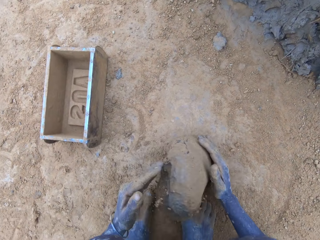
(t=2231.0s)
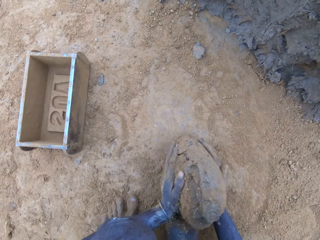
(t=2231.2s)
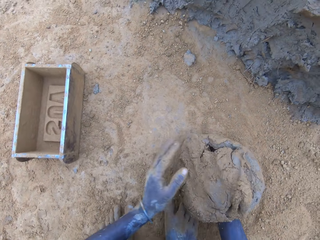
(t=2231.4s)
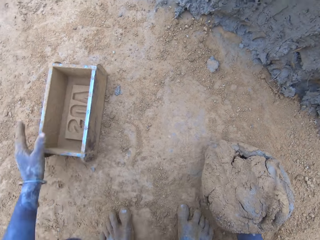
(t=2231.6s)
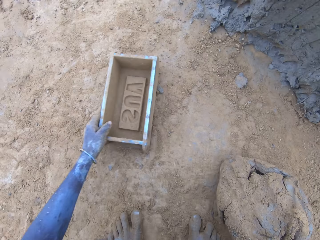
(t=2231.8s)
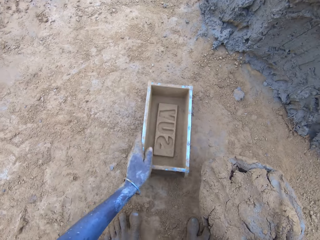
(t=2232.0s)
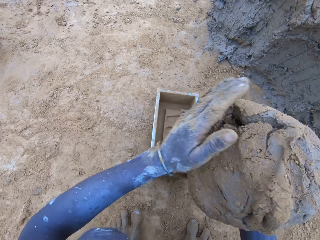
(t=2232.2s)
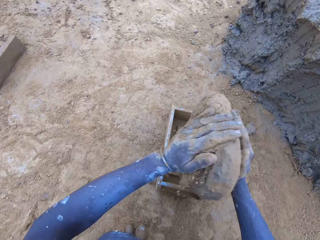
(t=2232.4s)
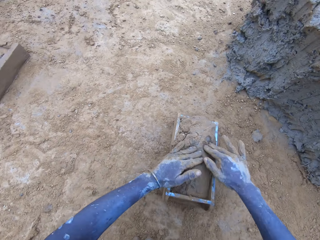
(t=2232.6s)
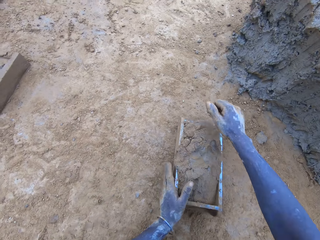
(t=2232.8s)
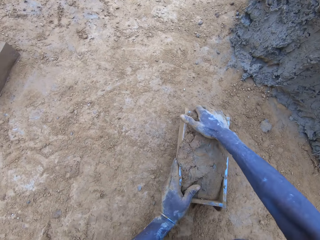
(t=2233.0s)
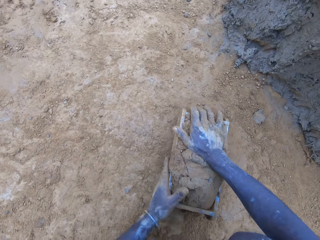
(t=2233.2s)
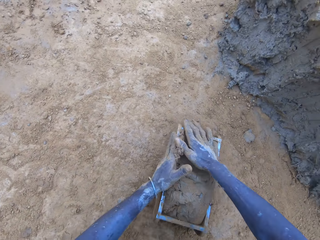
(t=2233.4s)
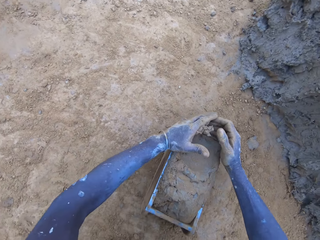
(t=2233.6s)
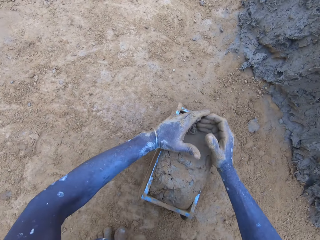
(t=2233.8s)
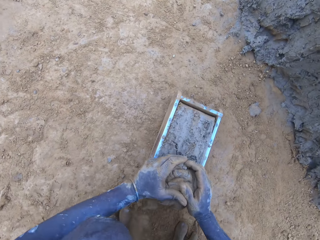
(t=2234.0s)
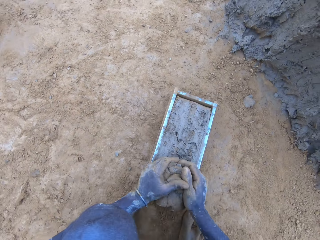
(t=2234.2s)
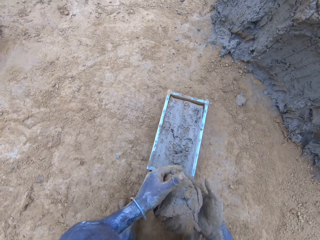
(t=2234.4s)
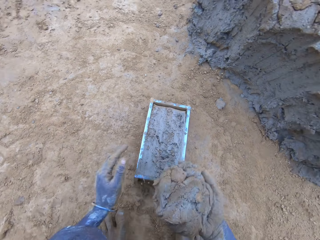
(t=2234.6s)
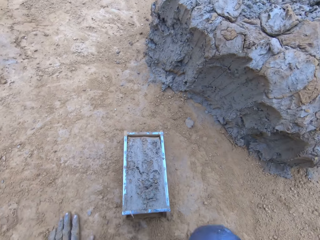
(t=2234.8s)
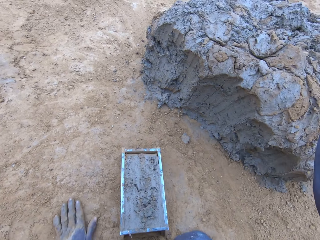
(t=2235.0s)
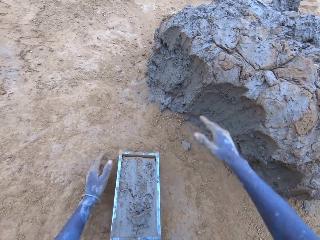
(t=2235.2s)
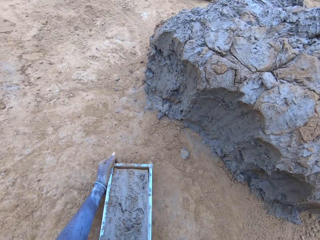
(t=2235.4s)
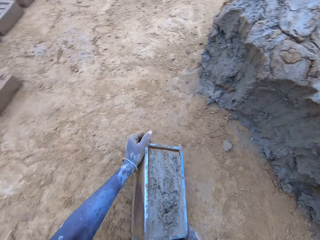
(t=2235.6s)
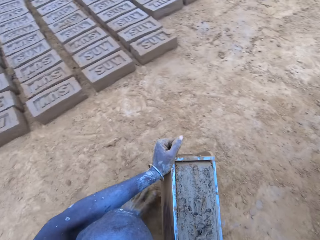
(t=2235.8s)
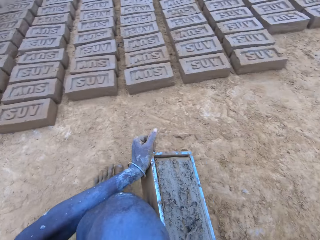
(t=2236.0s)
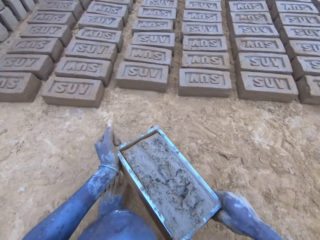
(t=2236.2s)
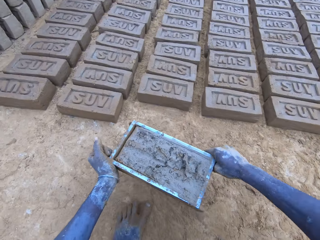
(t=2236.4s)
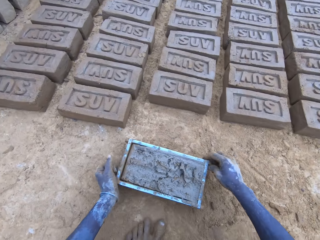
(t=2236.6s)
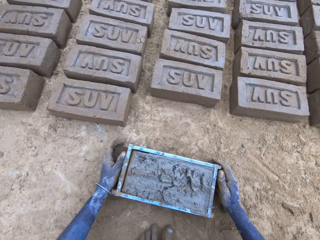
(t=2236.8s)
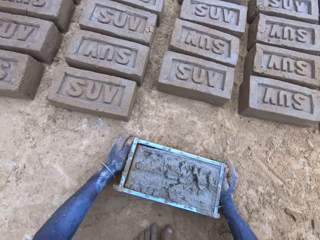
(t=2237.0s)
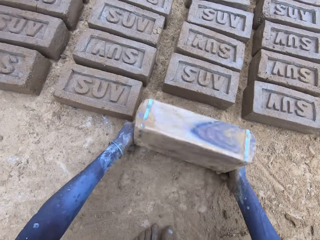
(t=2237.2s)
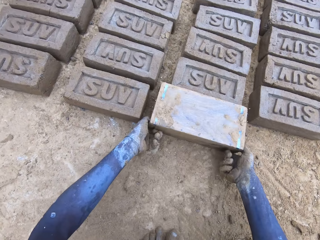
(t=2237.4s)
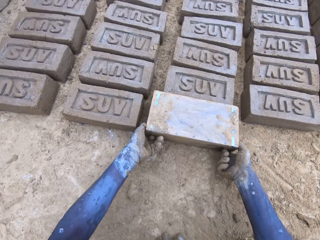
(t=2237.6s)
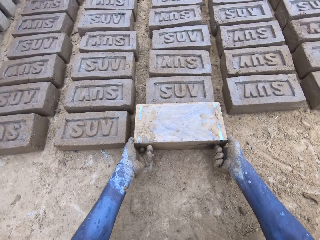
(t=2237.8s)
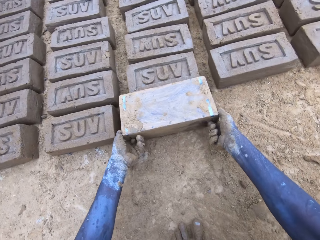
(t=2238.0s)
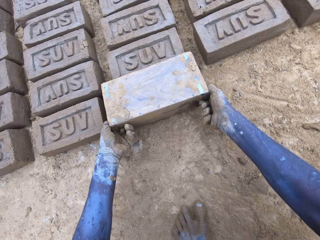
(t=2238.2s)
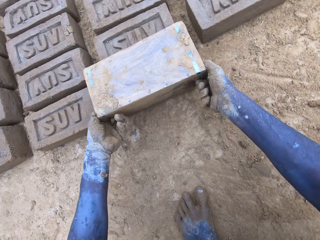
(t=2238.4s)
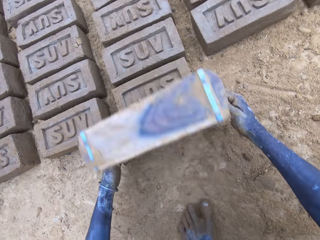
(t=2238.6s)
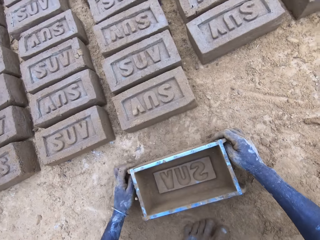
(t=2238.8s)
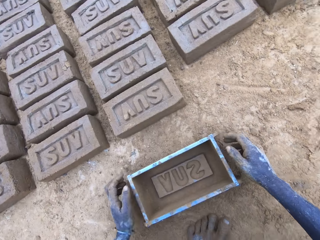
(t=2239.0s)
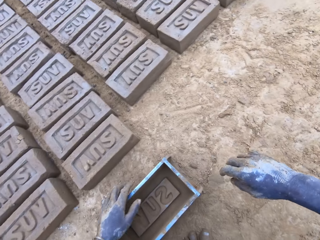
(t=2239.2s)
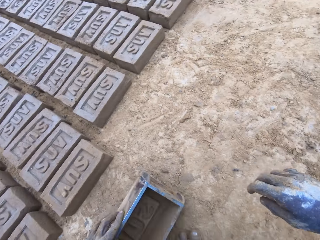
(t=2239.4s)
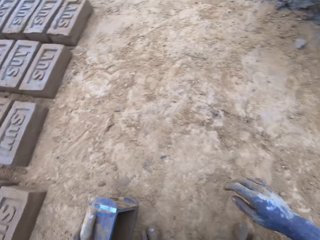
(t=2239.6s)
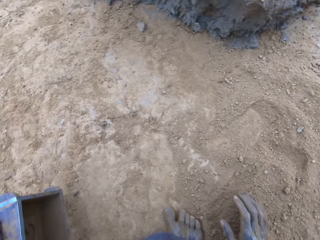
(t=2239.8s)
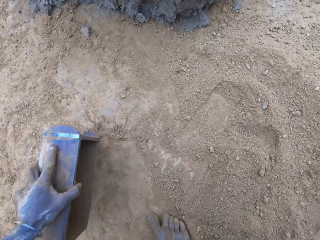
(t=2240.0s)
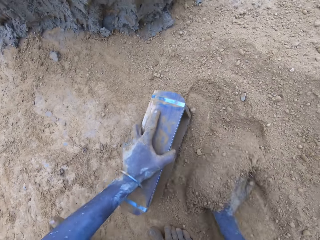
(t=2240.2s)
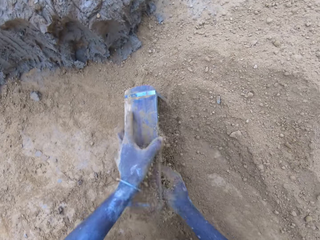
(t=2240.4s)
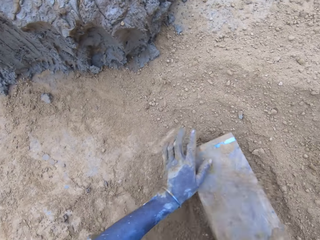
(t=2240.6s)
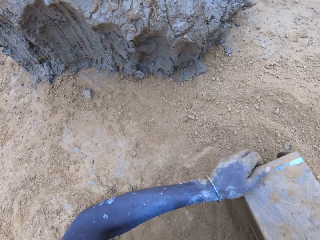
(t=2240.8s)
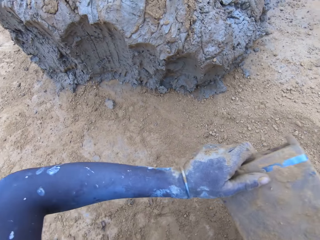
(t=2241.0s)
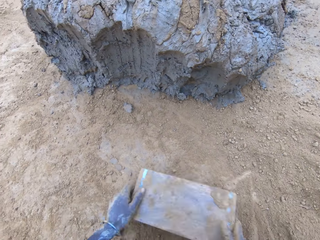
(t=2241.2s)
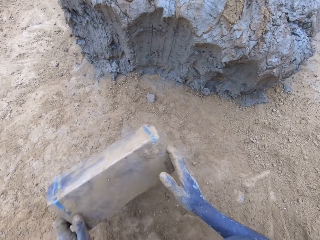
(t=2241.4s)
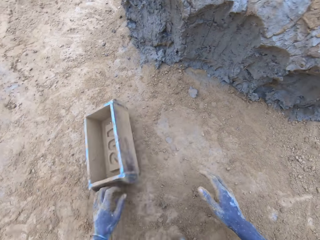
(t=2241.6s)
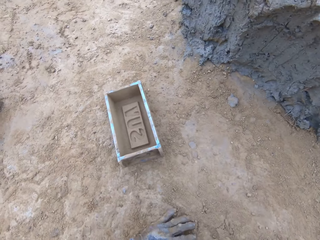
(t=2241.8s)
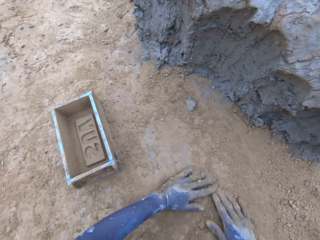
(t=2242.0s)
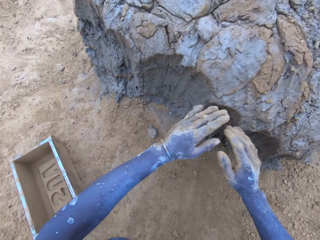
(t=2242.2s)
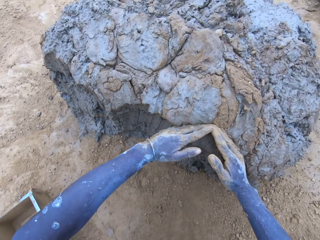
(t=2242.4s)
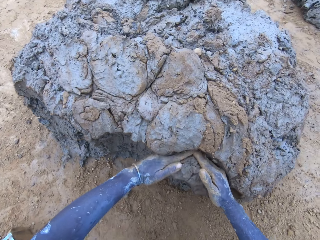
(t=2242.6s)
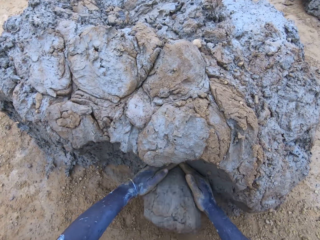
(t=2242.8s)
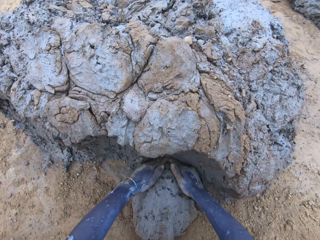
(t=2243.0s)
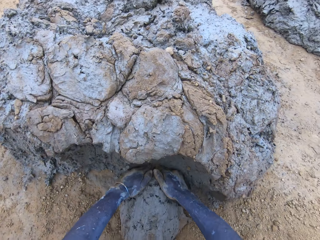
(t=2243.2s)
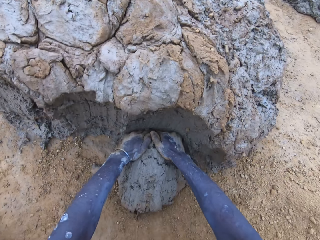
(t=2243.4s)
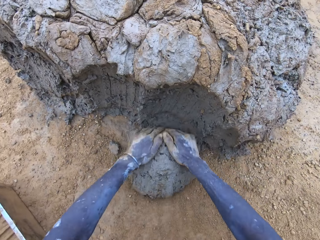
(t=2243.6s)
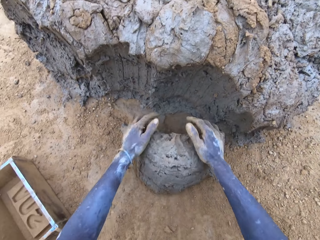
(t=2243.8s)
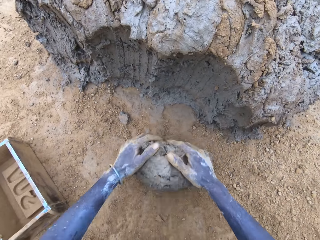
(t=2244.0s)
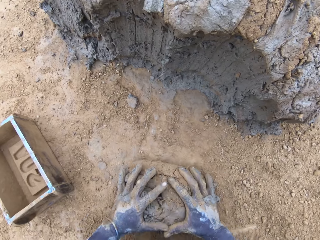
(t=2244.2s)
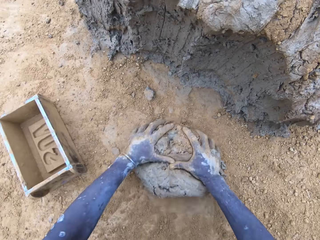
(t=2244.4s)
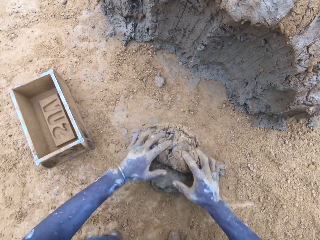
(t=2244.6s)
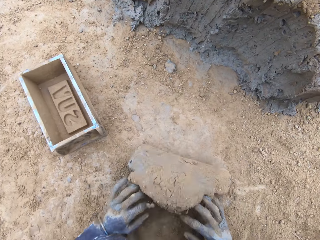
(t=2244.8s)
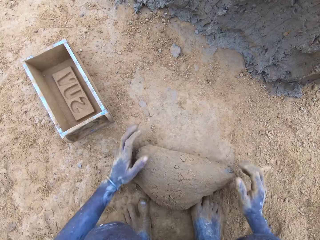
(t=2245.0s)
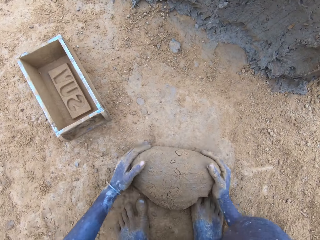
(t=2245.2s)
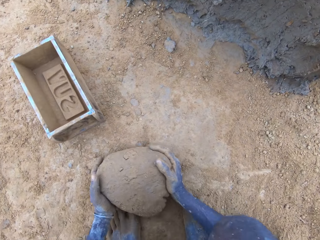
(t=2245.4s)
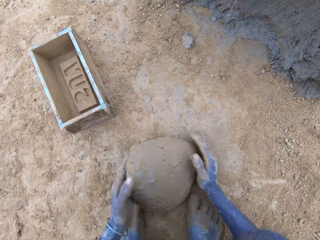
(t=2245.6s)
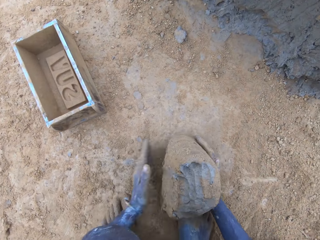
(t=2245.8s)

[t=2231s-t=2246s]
The camera wearer puts the mud in the brickmould. They scoop the excess mud on the brickmould. They throw the mud on the pile of mud. They pour the mud in the brickmould on the ground. They put soil in the brickmould. They pour the soil from the brickmould. They scoop mud.

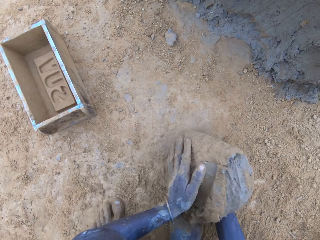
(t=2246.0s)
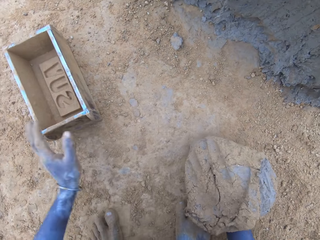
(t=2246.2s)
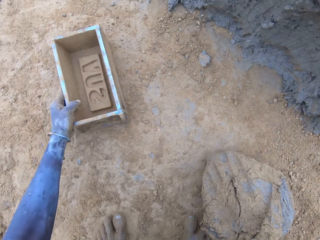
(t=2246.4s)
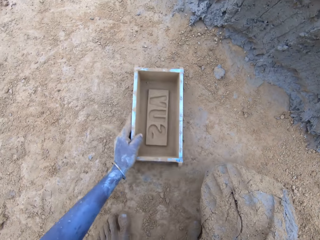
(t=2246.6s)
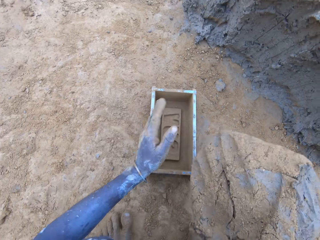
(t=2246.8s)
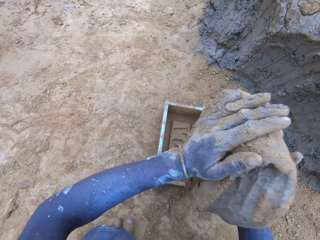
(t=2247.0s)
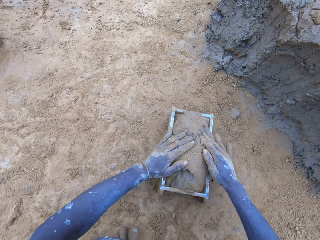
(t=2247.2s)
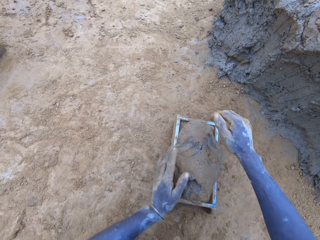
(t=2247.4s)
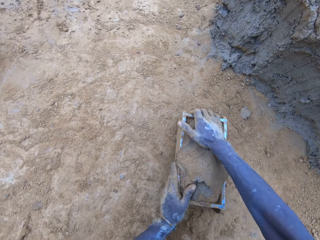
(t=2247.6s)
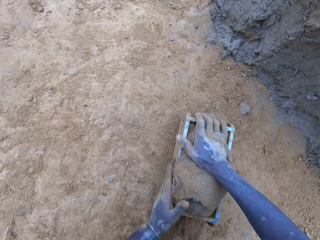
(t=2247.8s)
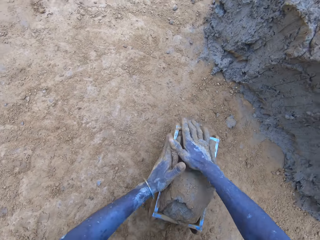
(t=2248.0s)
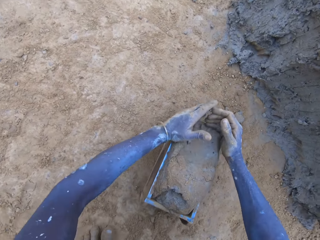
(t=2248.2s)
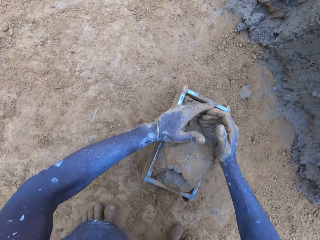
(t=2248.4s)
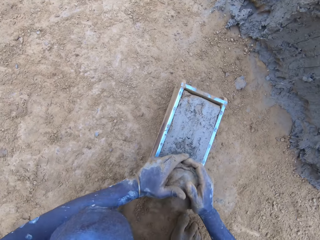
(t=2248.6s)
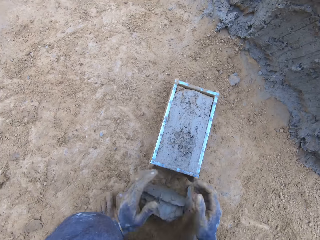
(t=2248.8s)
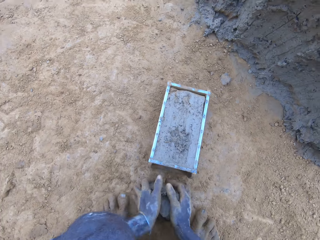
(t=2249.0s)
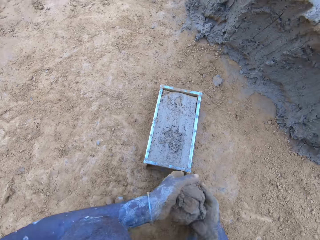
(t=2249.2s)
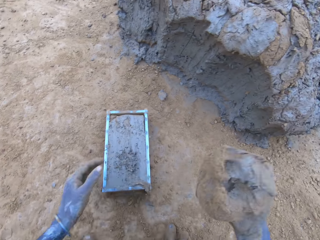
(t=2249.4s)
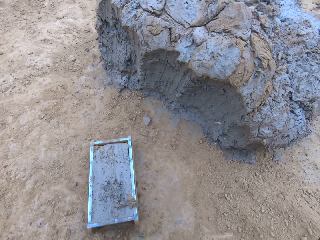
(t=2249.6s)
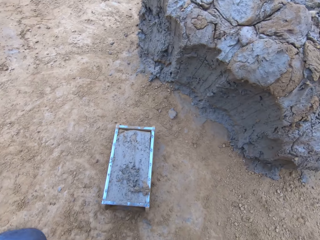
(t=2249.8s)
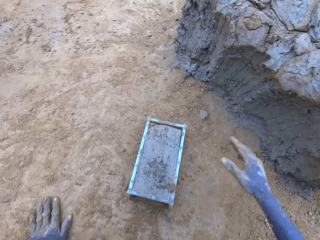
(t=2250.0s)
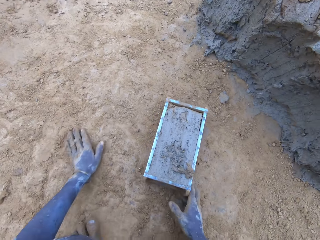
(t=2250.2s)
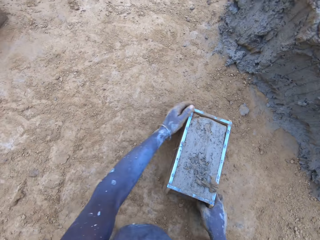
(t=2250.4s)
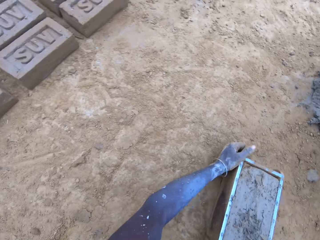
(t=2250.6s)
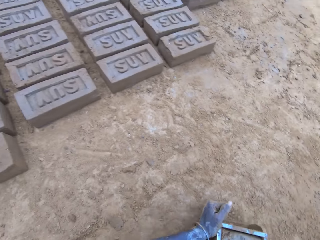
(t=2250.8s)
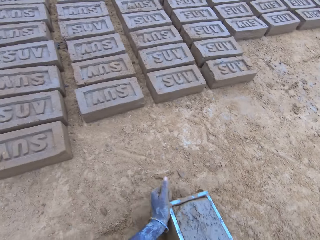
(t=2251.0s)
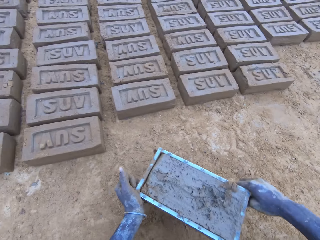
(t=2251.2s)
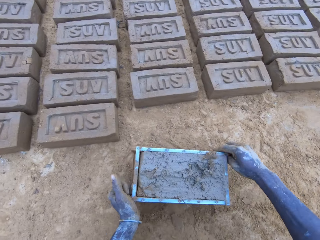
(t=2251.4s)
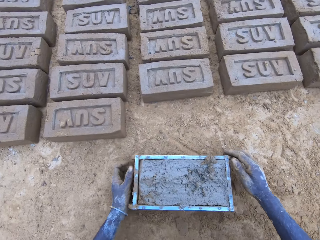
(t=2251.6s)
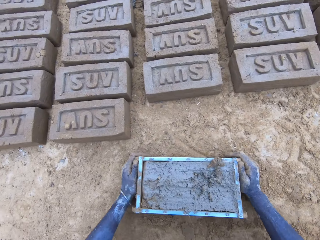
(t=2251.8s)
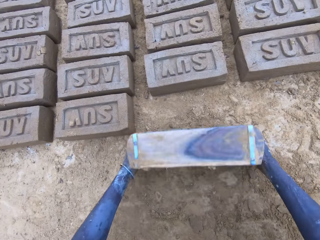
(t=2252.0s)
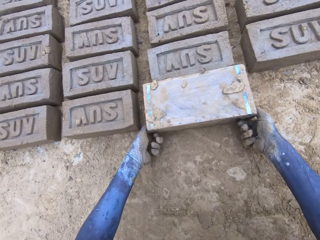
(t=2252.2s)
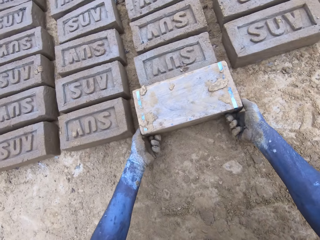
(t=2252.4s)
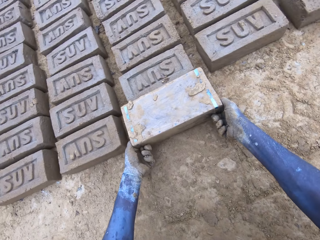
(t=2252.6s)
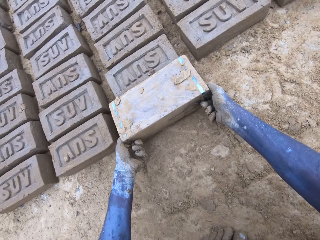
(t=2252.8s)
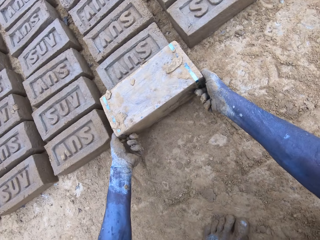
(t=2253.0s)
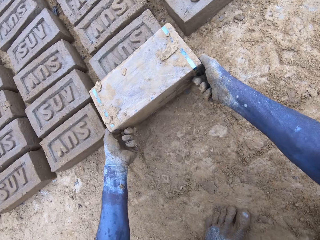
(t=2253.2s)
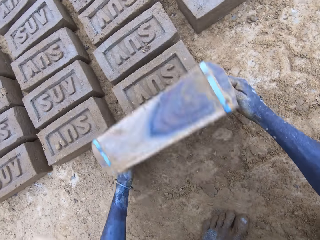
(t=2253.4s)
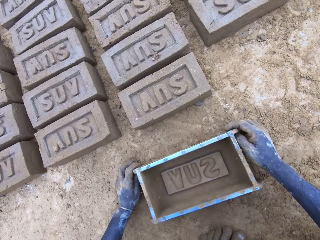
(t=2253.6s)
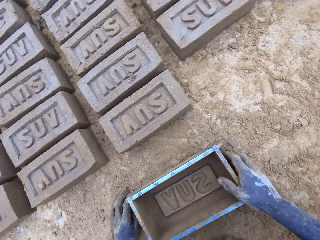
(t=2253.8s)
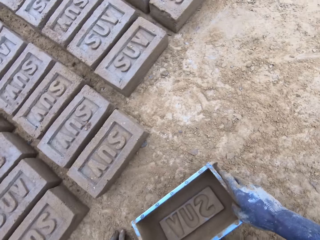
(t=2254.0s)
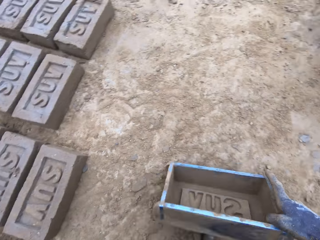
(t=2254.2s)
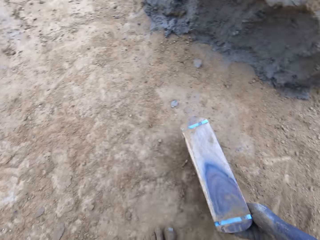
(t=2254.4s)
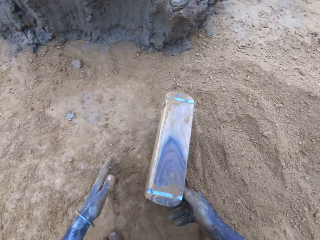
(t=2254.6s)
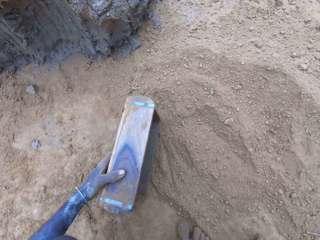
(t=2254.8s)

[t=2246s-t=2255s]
The camera wearer puts the mud in the brickmould. They scoop the excess mud on the brickmould. They throw the mud on the pile of mud. They pour the mud in the brickmould on the ground.
